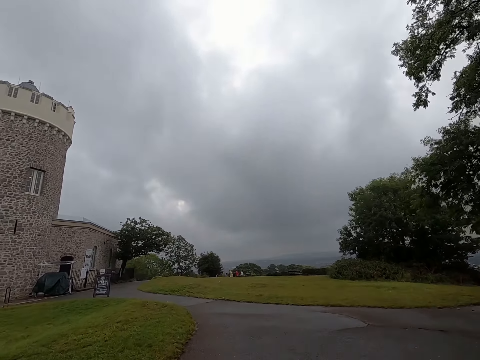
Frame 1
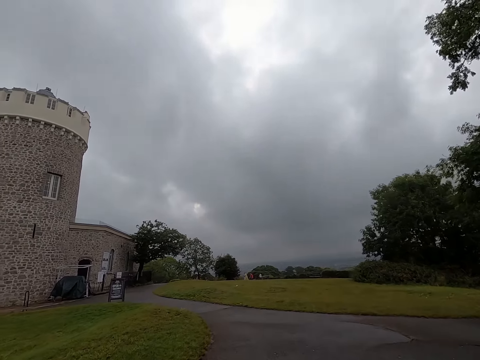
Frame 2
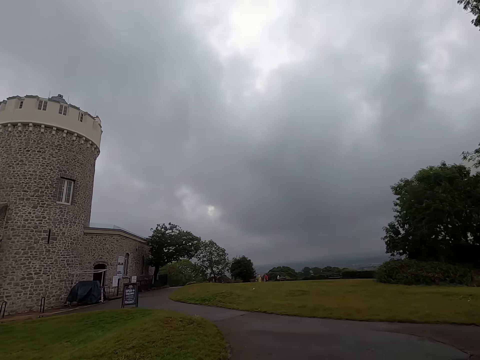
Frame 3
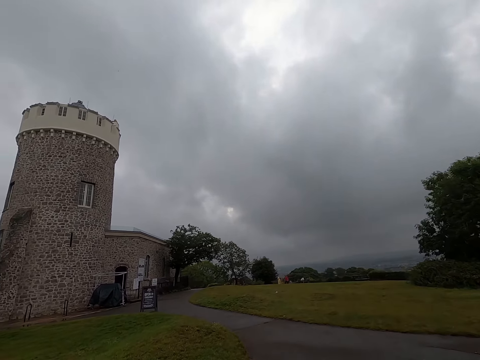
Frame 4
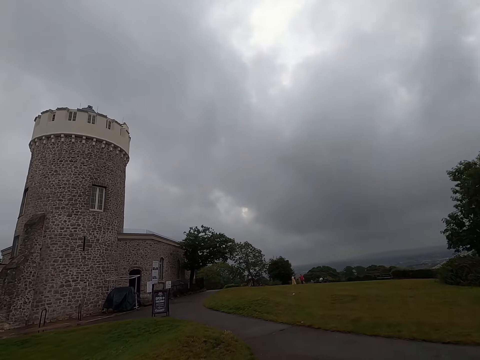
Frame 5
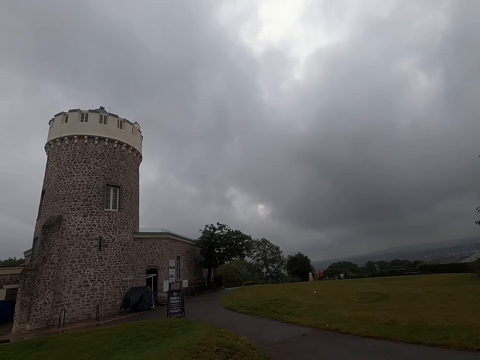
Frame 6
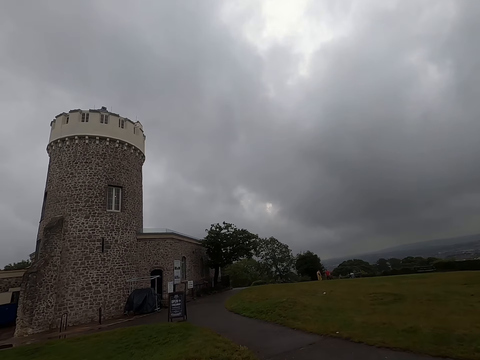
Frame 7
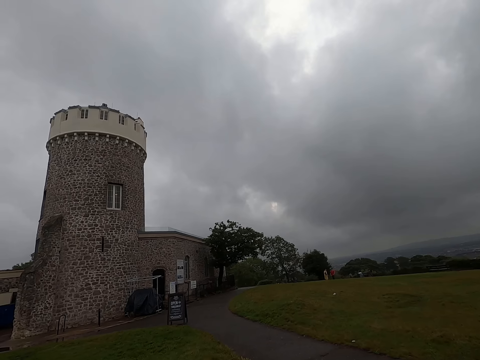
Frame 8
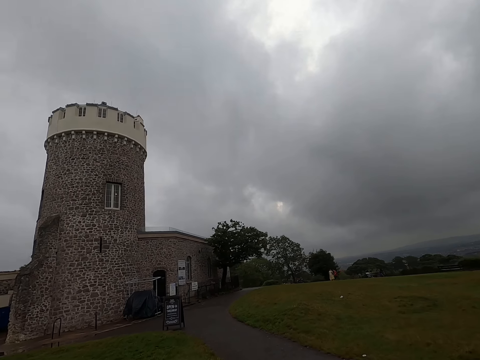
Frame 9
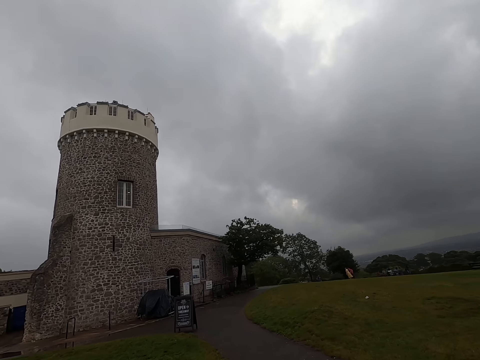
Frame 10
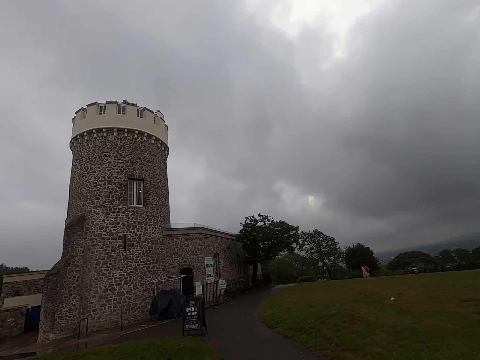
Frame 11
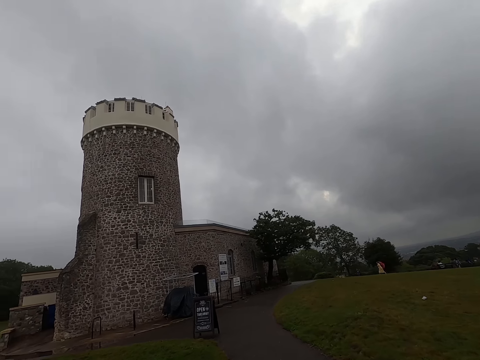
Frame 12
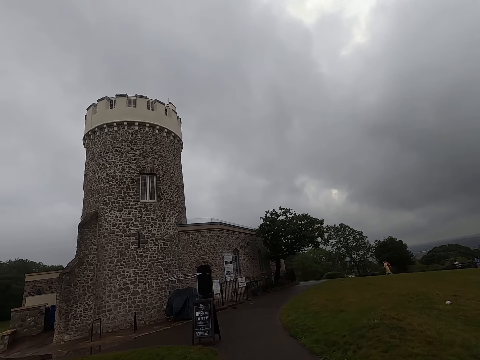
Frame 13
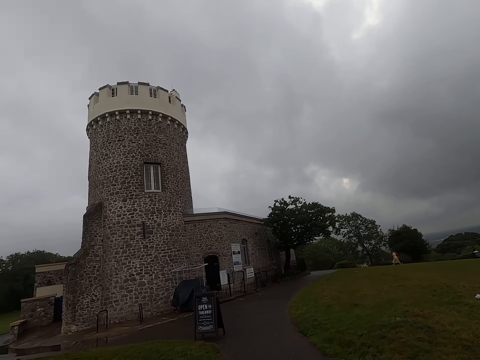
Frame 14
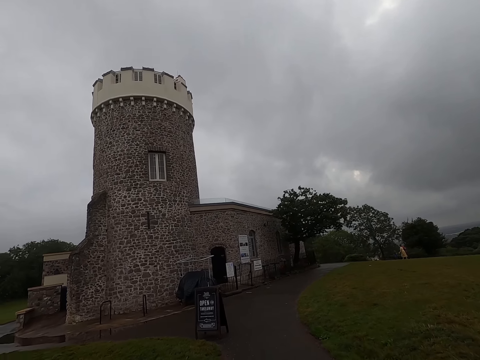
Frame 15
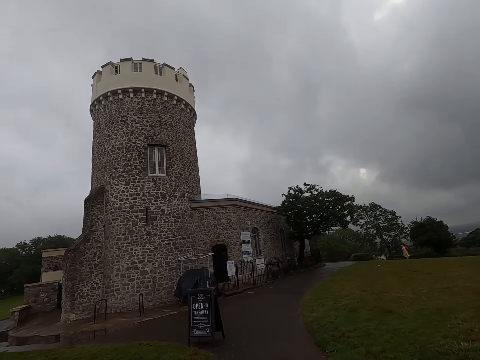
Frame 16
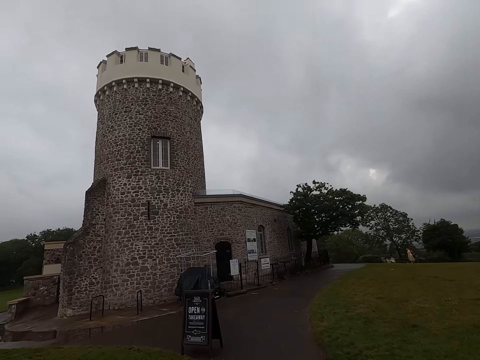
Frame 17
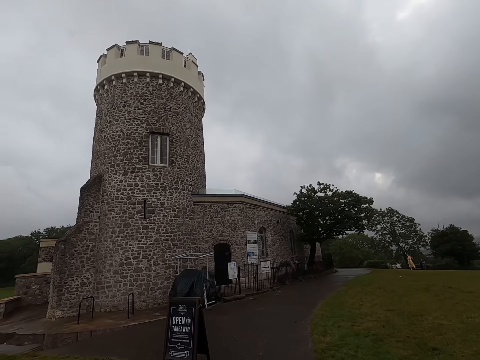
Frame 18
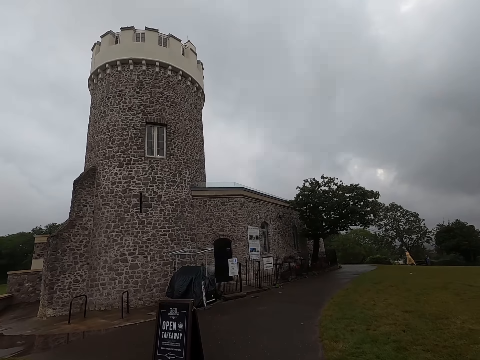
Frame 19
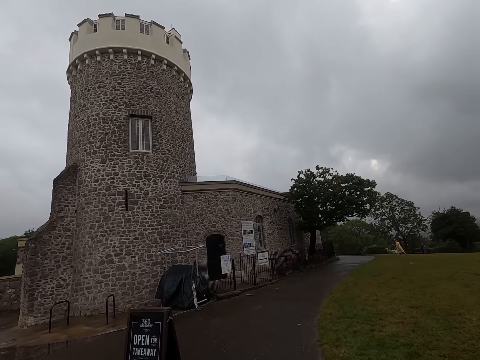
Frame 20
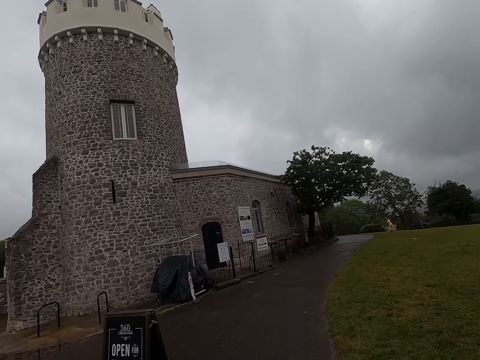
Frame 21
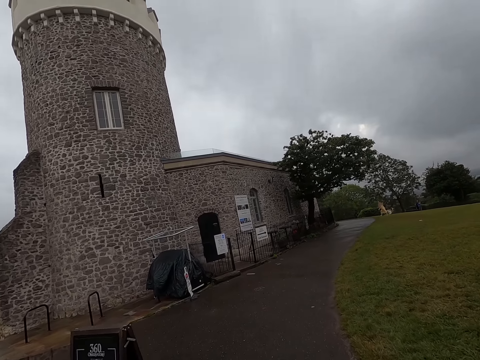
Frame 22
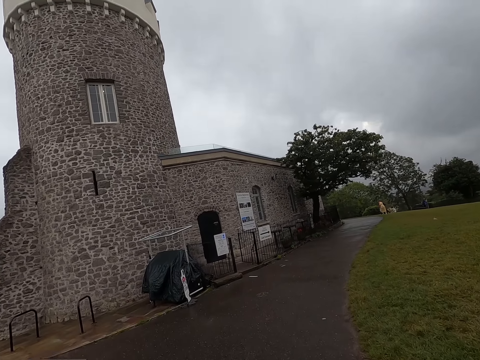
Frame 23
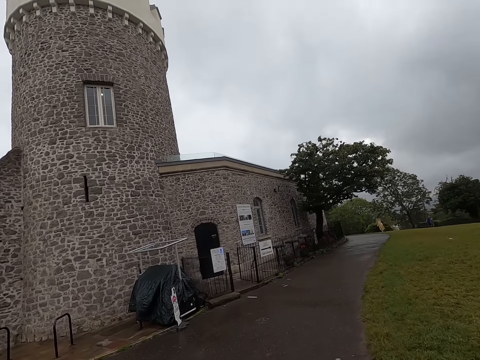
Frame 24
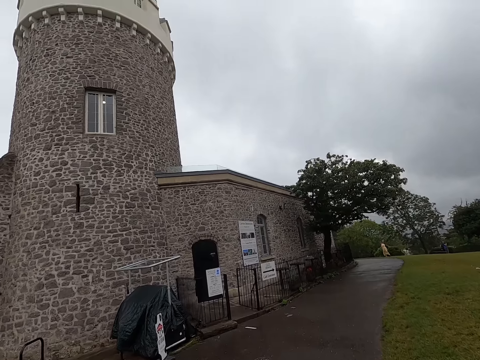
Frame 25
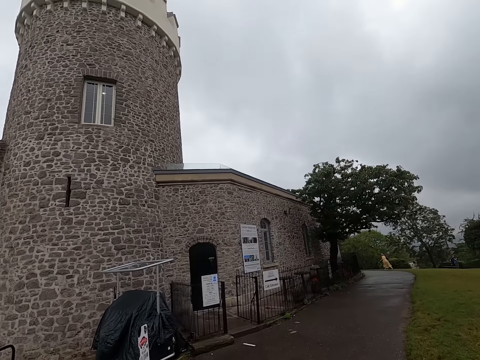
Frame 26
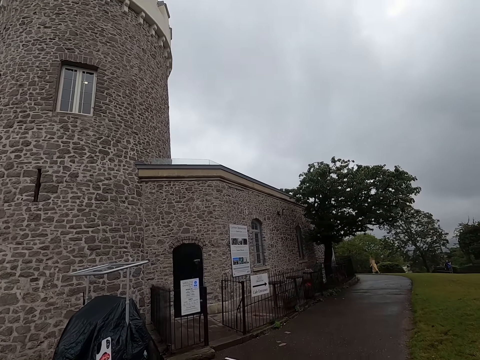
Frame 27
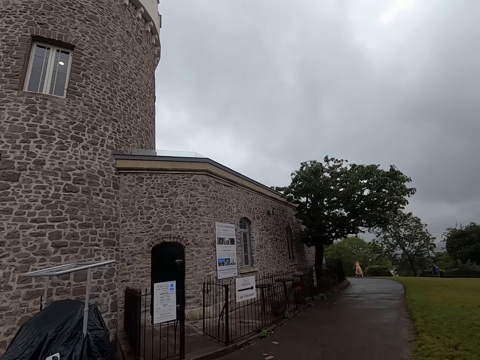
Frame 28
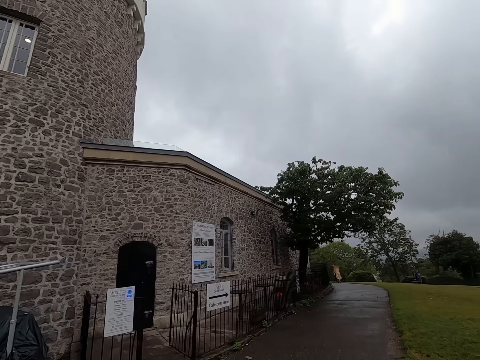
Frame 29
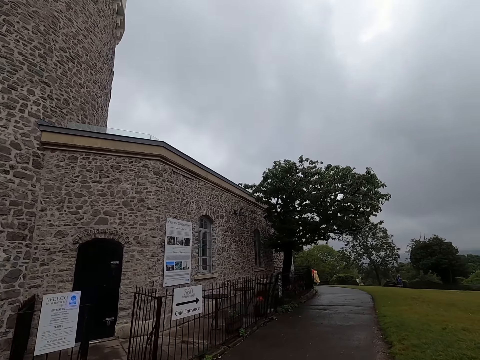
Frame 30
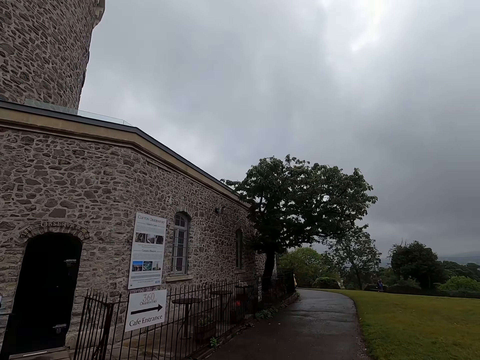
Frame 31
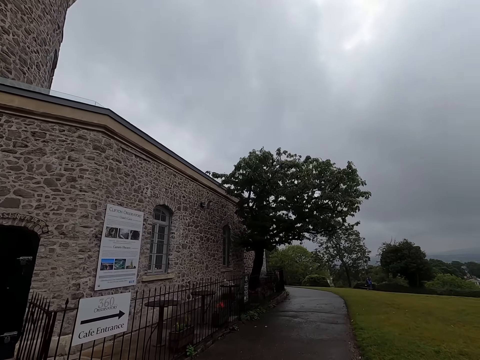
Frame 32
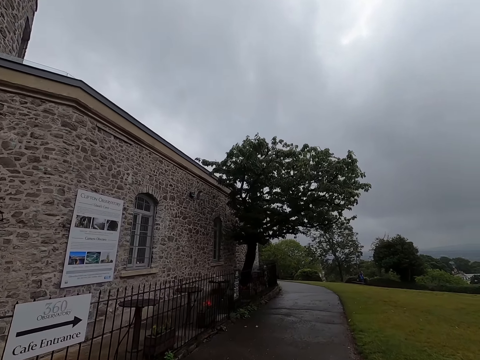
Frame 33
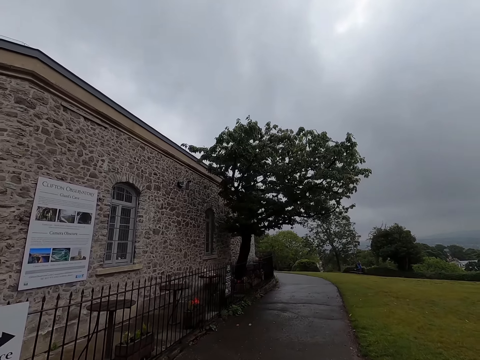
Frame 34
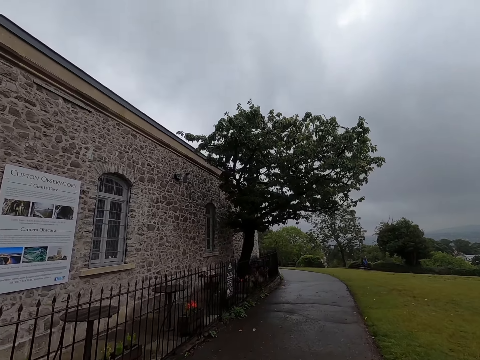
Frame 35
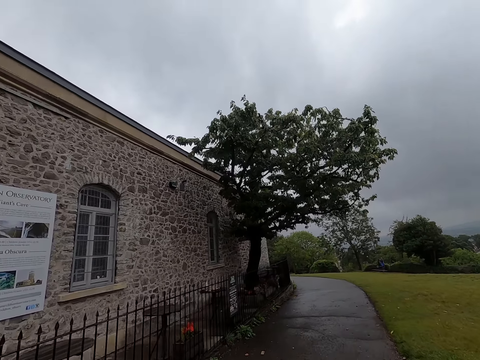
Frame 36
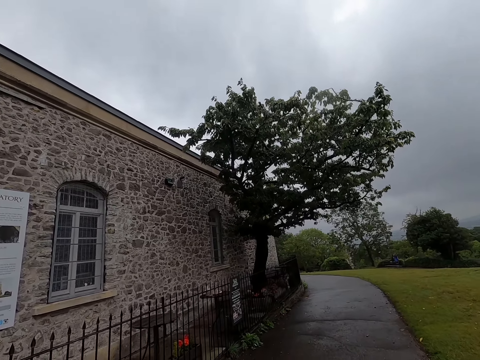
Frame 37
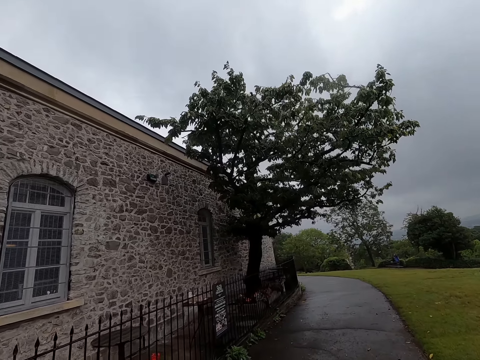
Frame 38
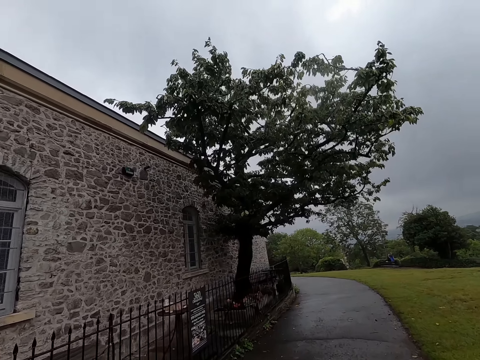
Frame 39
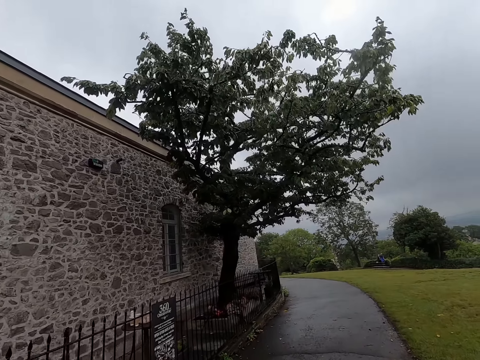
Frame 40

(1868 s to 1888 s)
The camera wearer turns to the left. They walk on the pathway.

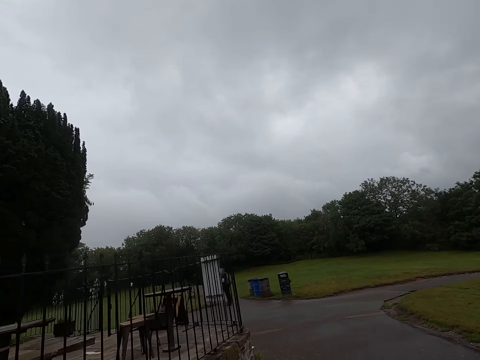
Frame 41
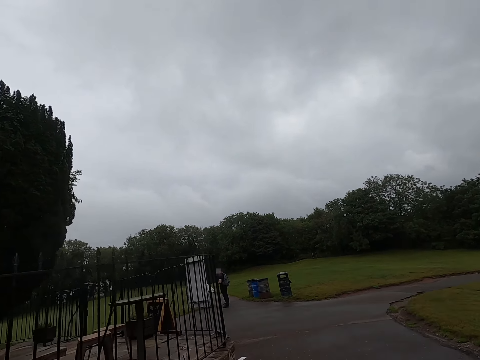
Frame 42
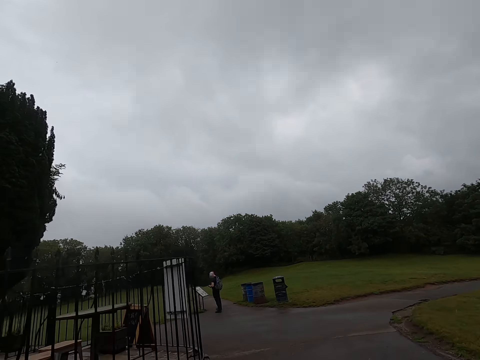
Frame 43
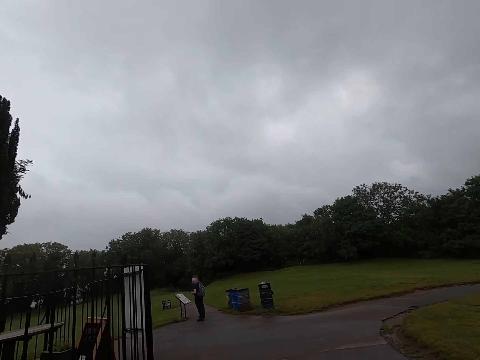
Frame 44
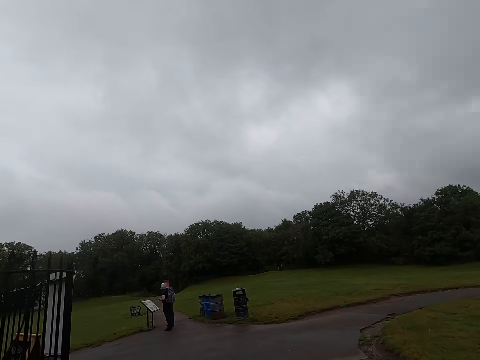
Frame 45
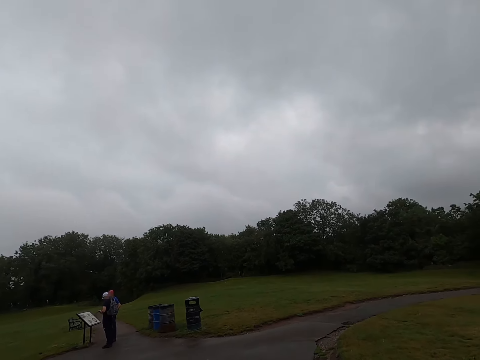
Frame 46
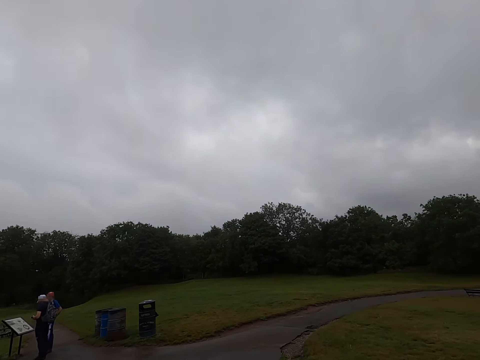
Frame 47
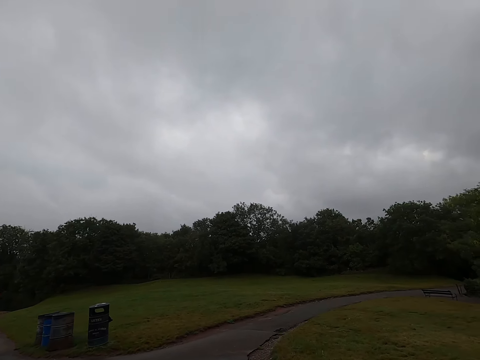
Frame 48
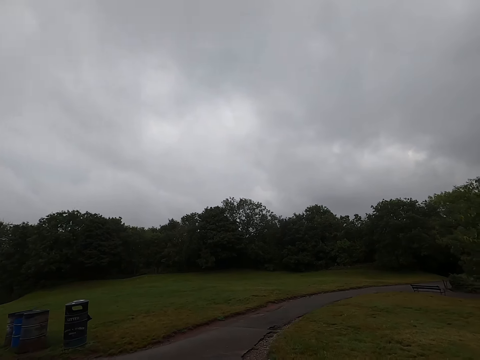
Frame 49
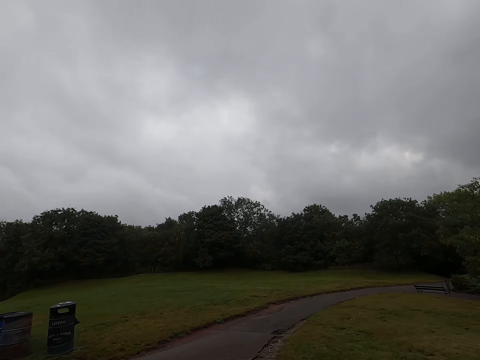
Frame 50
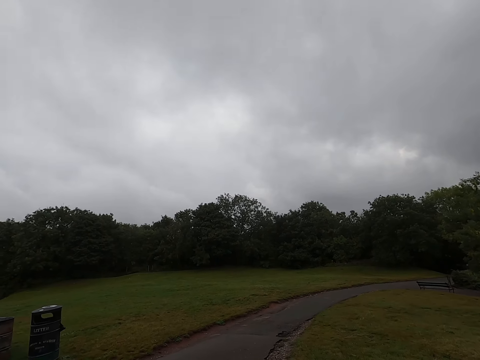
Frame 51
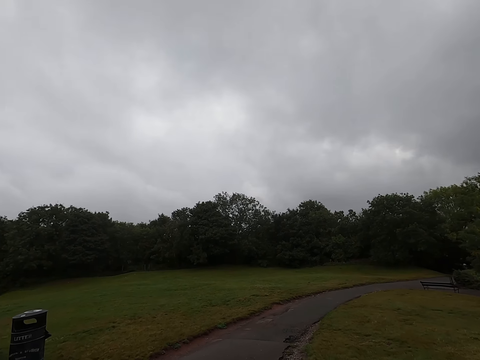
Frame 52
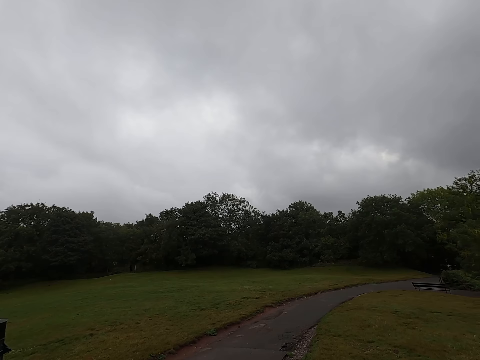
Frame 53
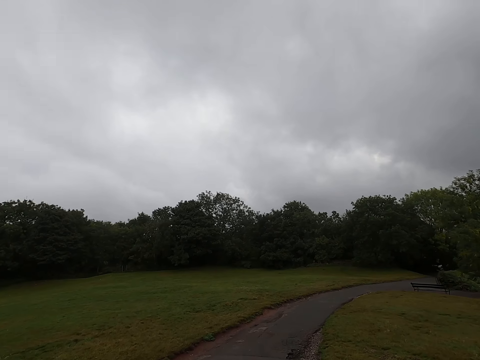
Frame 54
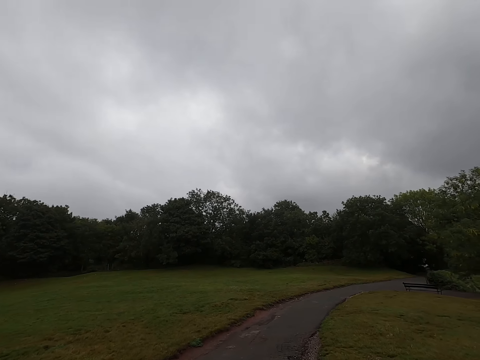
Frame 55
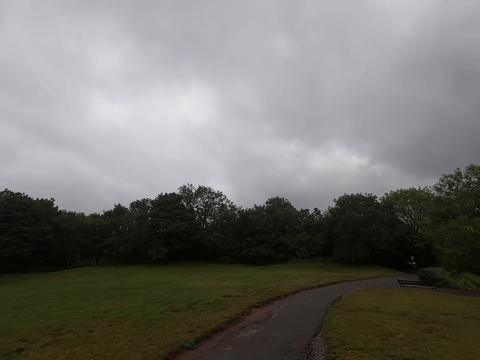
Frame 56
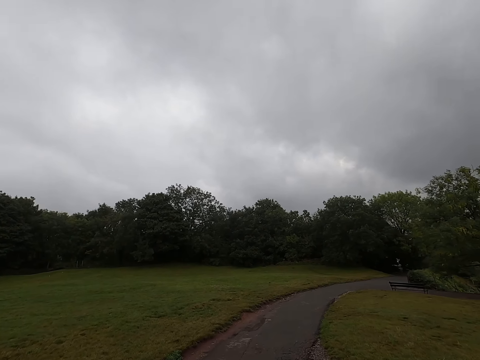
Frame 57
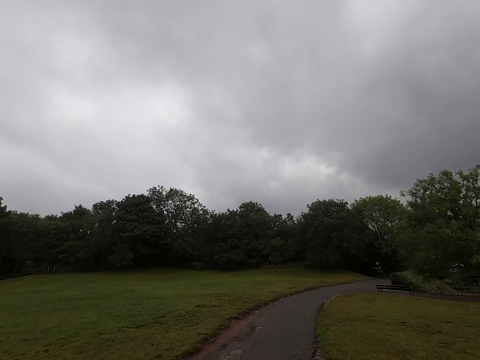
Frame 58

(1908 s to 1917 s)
A man interacts with another man. The camera wearer turns to the right.
